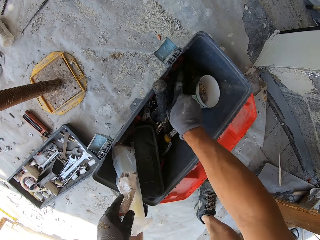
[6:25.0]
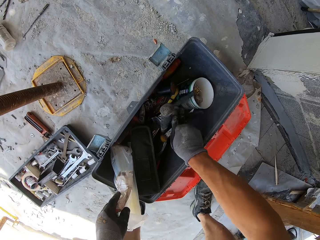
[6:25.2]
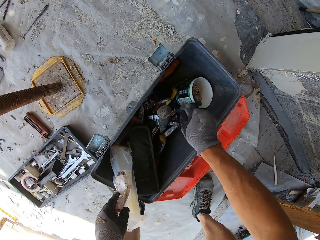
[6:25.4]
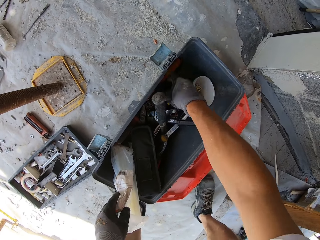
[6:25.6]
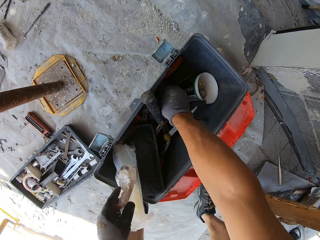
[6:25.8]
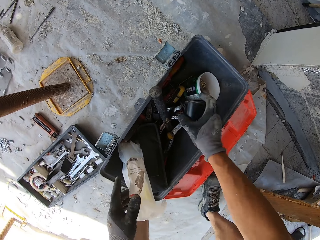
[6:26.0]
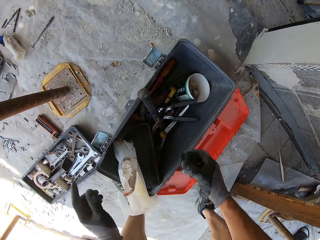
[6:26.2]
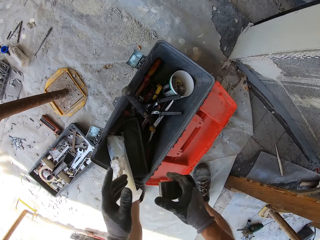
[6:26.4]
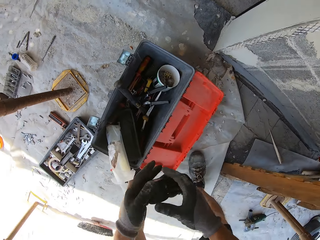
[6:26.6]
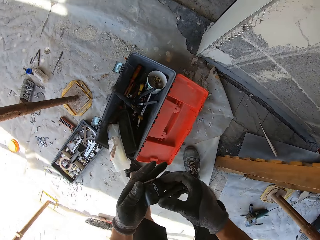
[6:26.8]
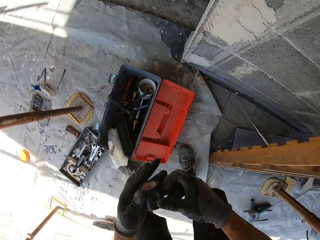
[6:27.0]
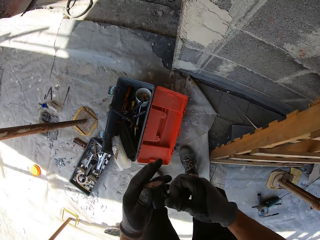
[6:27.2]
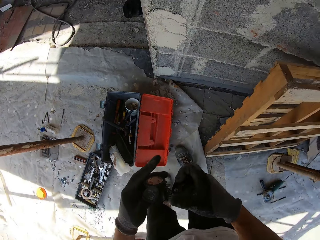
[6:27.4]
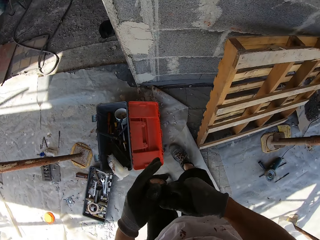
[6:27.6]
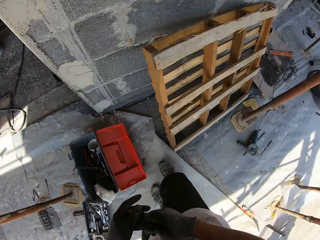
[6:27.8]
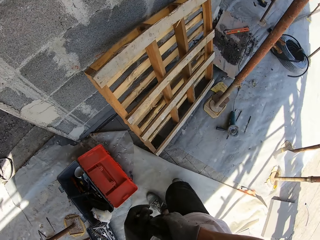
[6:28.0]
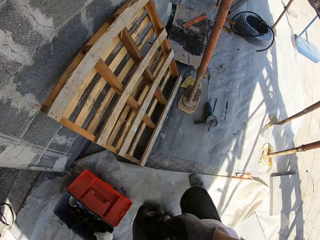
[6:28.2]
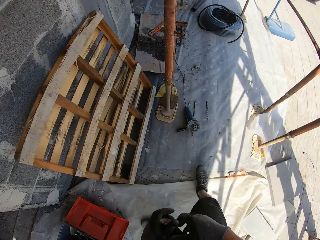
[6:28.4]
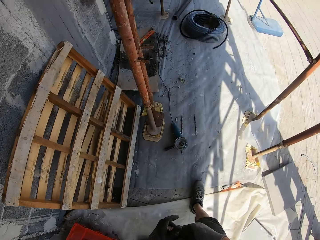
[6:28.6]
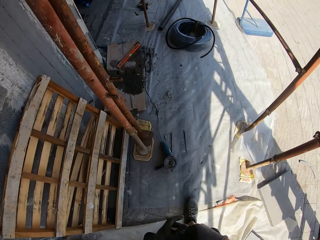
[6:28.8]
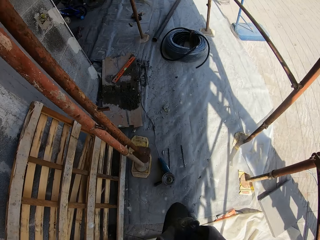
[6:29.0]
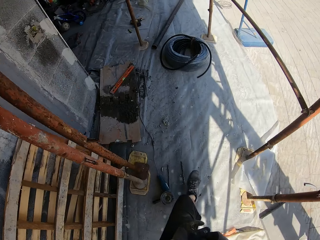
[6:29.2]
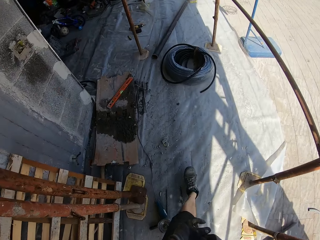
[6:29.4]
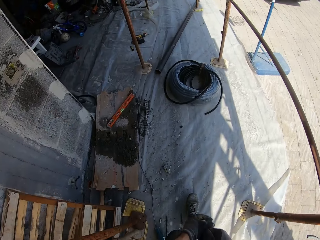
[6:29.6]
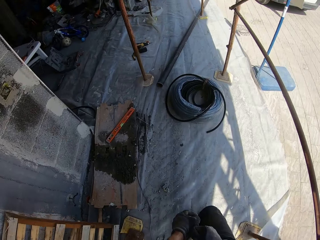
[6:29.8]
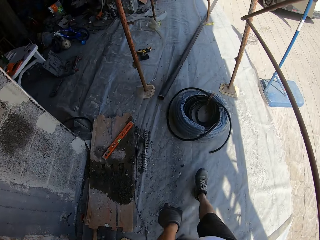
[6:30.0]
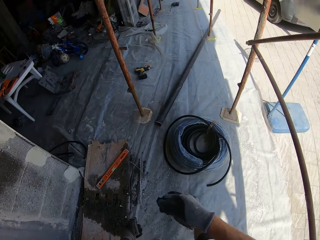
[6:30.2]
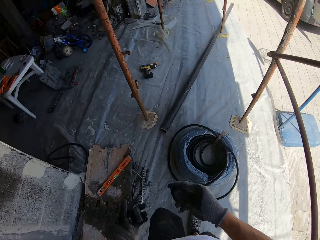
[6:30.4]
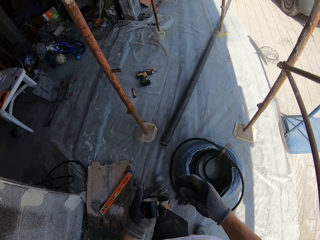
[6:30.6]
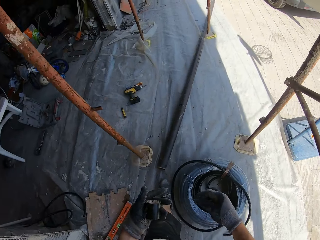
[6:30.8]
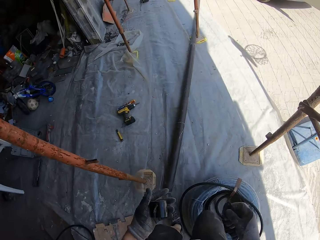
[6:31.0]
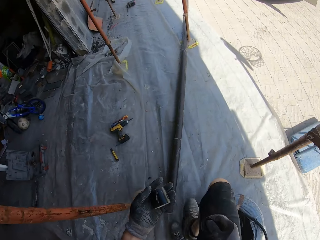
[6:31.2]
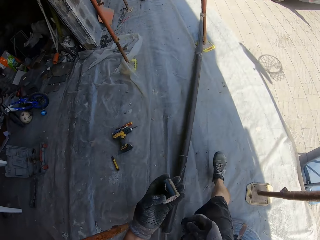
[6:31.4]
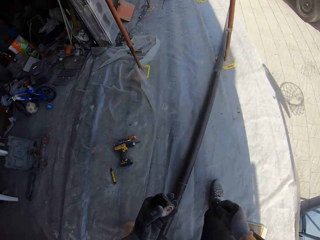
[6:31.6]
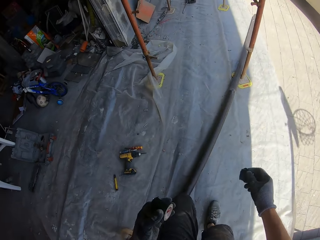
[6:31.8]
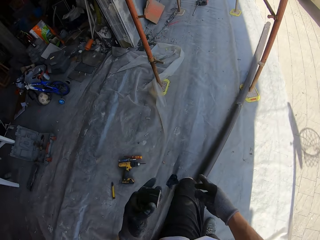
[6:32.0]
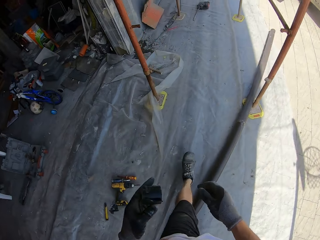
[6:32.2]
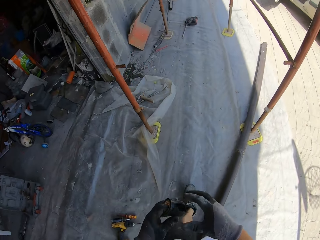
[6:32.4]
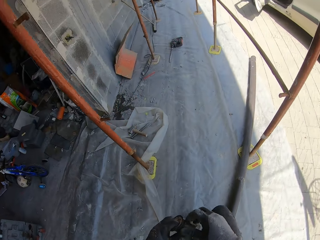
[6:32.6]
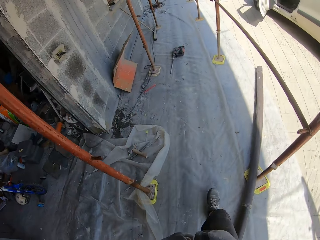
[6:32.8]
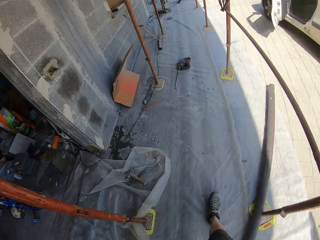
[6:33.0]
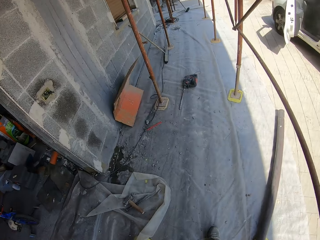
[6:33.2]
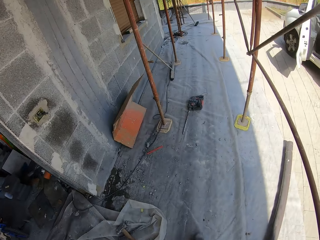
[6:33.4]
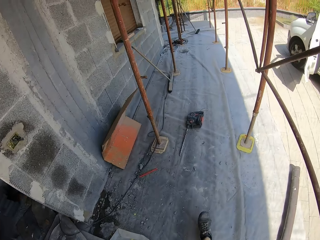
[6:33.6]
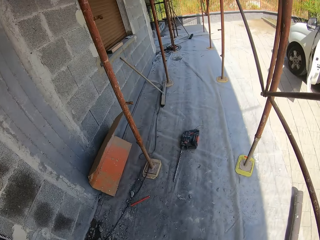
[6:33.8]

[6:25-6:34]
The camera wearer picks the black tape from the tool box. They walk.

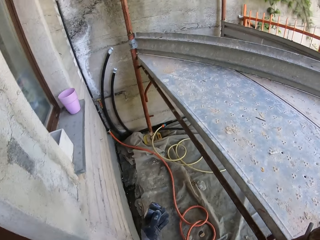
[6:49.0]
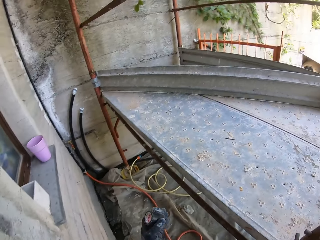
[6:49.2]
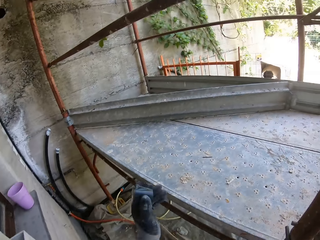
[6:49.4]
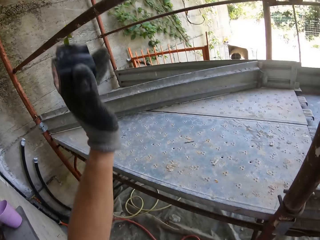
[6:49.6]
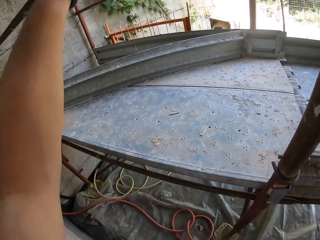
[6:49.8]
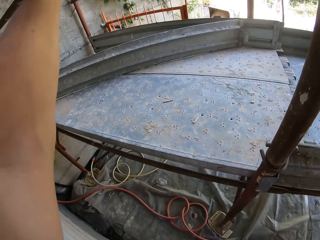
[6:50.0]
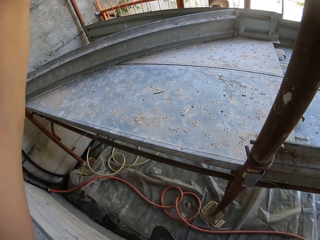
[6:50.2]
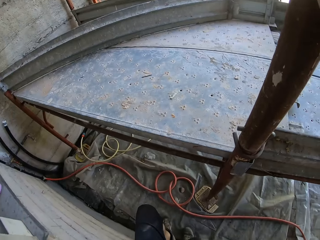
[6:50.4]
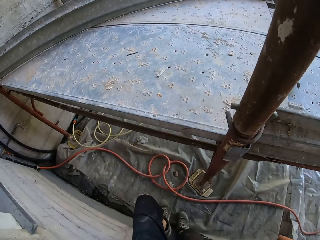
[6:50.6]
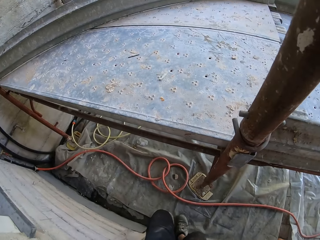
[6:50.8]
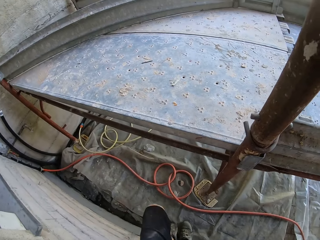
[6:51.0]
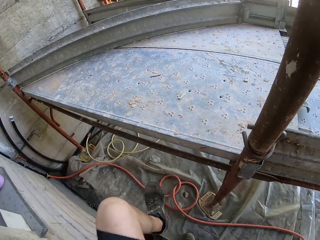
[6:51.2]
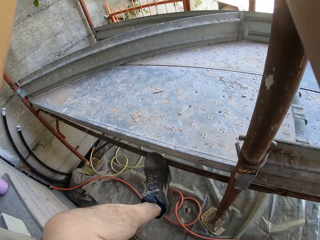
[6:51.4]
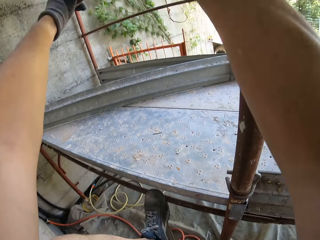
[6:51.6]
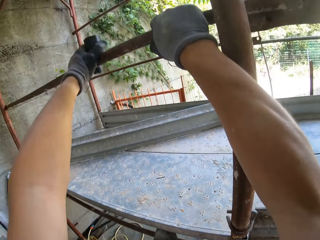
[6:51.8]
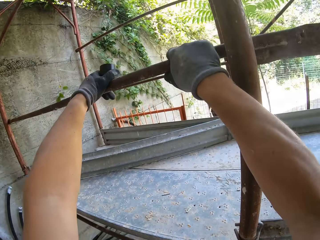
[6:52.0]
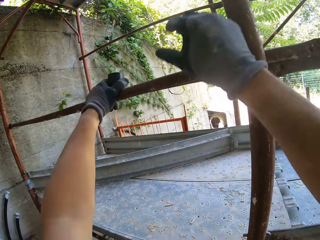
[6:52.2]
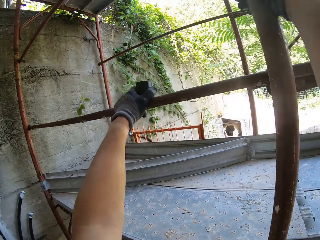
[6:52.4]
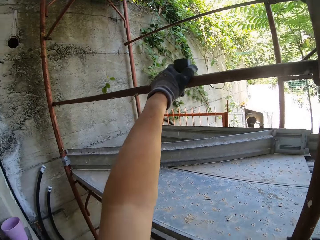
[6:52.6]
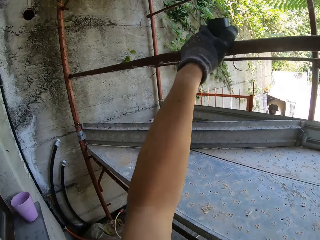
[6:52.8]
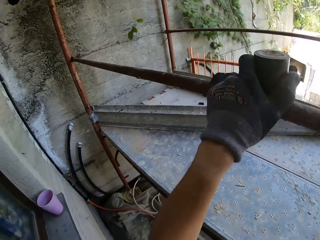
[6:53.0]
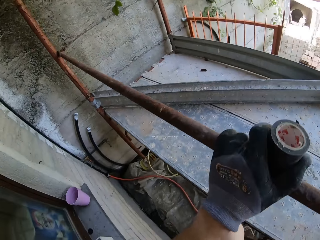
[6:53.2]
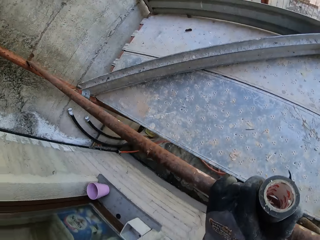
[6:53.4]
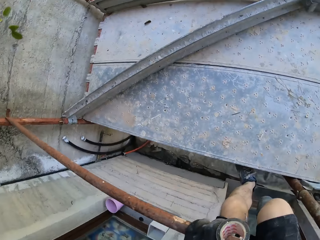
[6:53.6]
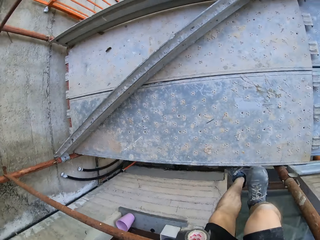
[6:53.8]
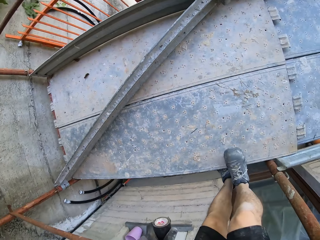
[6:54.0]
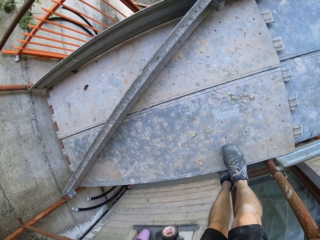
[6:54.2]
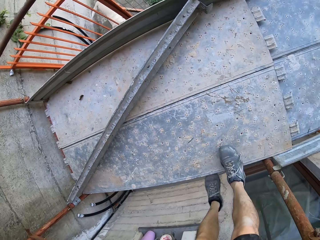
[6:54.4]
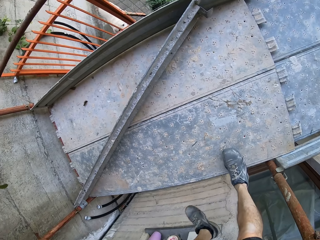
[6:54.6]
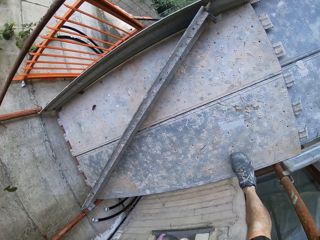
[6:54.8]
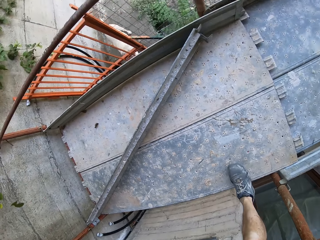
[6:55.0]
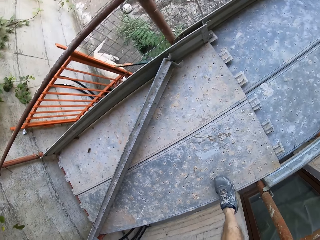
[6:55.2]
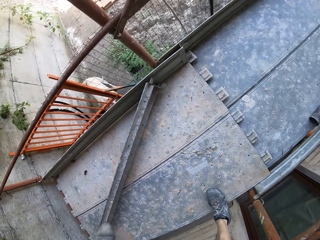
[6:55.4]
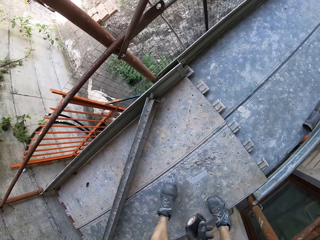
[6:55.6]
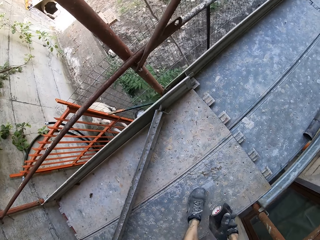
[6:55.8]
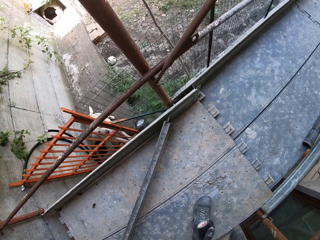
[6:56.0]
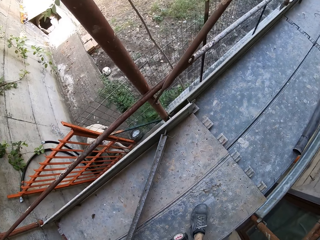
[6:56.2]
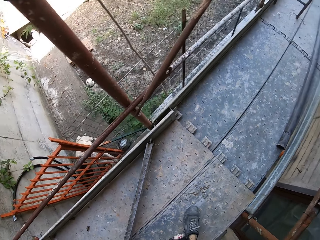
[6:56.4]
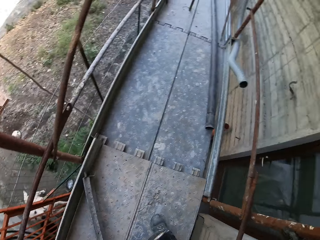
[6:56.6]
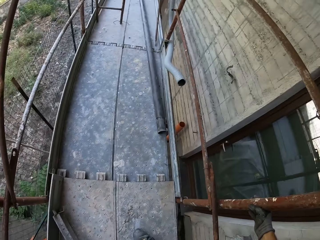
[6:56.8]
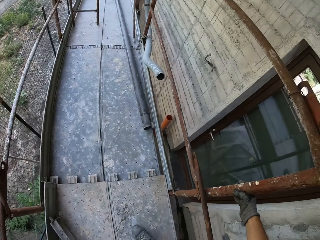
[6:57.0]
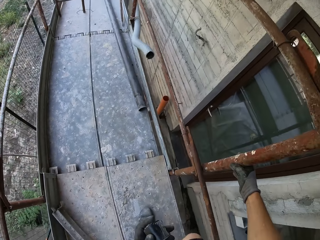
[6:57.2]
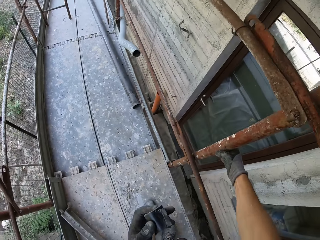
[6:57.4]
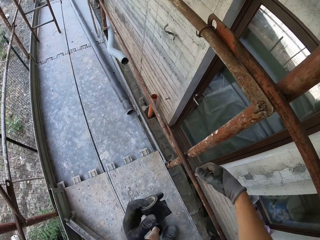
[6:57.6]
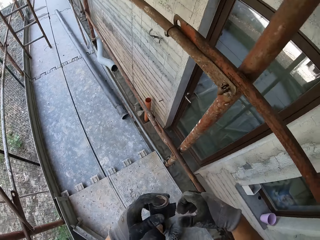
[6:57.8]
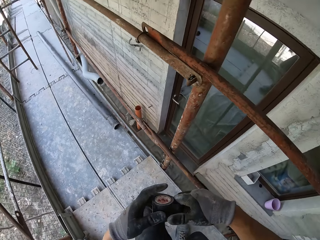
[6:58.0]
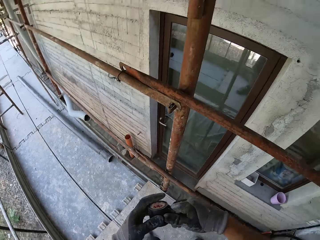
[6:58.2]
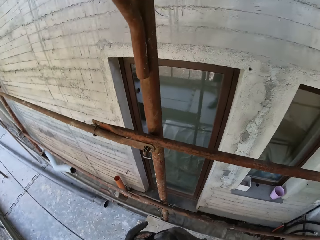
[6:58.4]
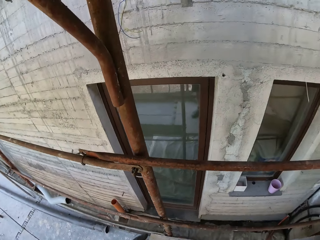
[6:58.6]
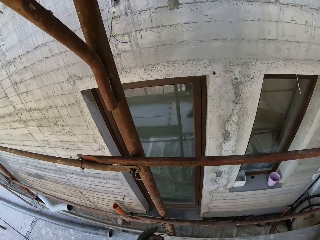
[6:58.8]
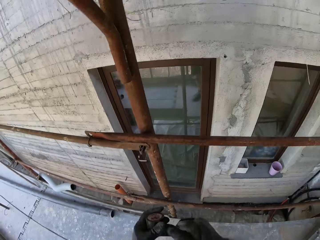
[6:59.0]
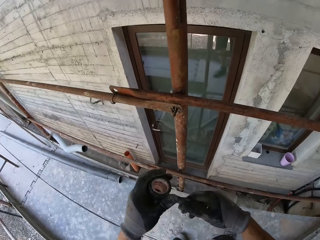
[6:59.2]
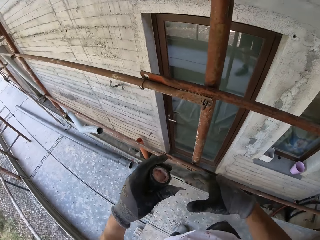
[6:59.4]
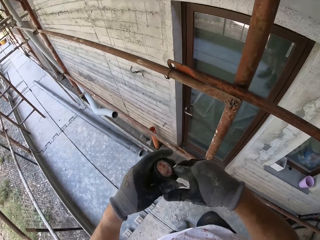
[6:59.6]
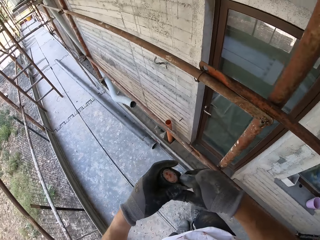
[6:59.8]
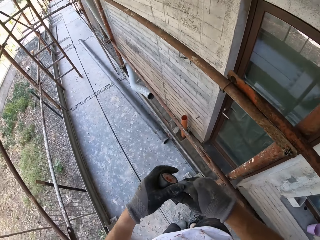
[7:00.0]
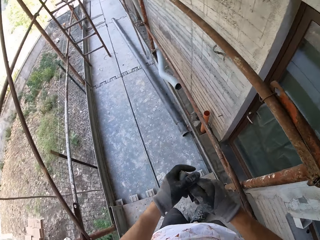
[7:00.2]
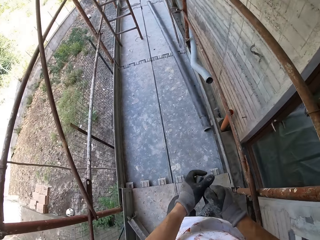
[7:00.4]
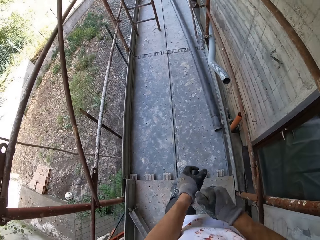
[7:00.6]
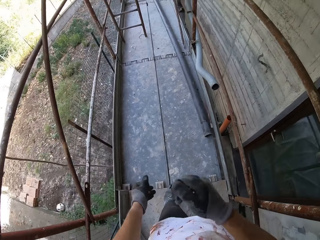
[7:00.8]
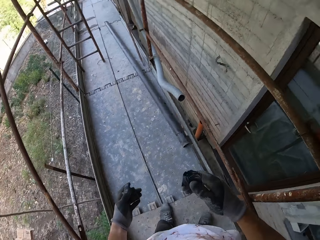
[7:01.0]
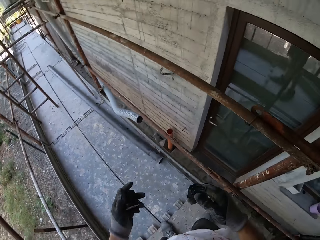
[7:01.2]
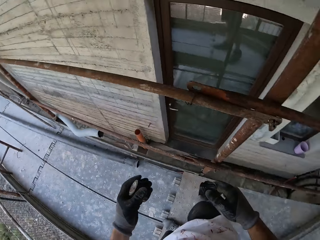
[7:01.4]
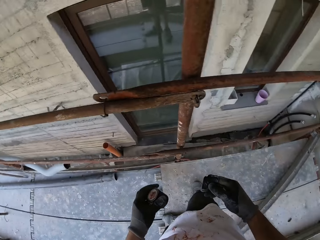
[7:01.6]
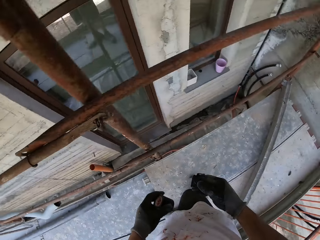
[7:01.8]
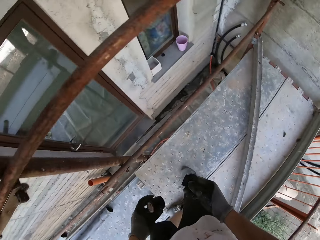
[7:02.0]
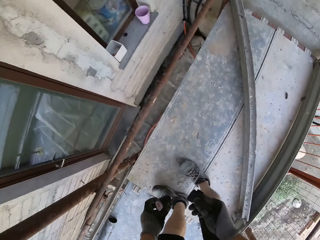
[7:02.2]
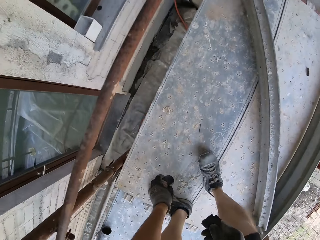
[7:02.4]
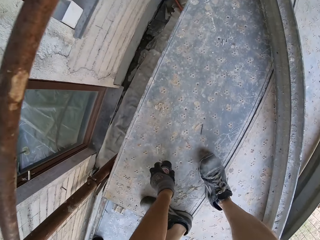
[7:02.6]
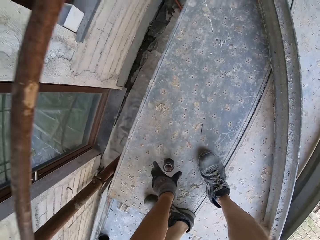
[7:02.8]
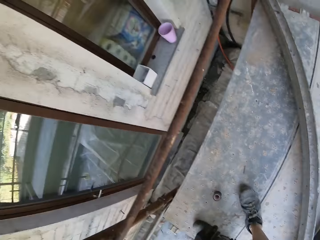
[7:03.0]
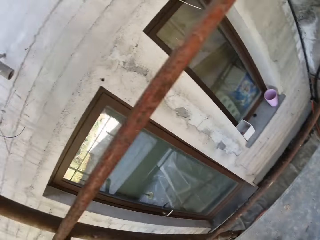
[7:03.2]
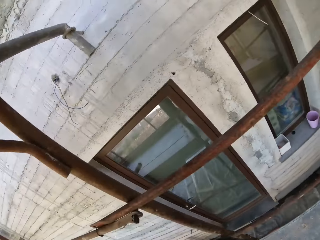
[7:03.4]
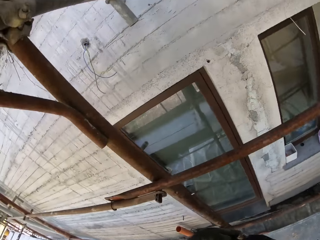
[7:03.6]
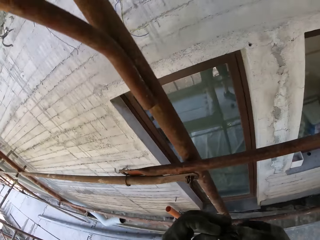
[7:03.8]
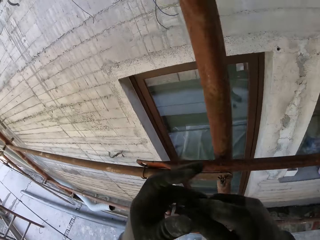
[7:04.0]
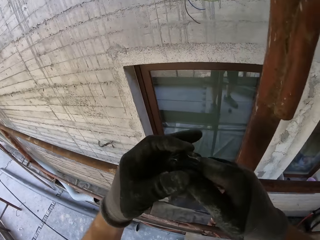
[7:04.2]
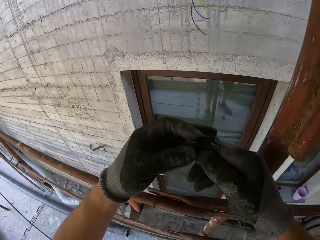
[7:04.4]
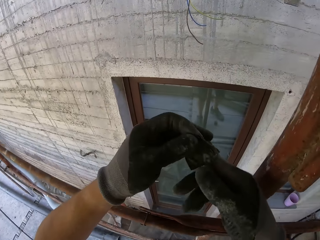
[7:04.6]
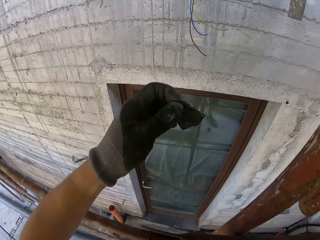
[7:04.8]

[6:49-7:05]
The camera wearer climbs up the steps. They hold a cell tape. They cut a piece of the black tape. They put down the black tape.
